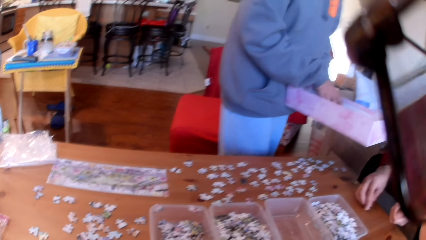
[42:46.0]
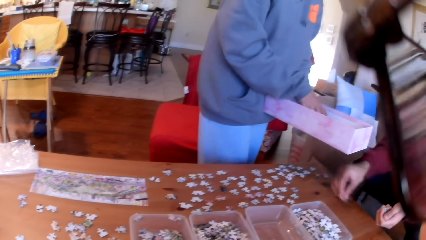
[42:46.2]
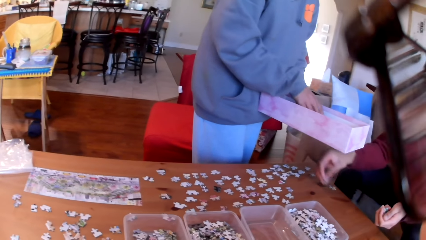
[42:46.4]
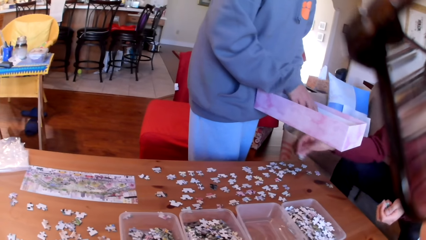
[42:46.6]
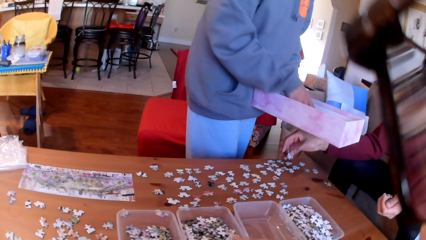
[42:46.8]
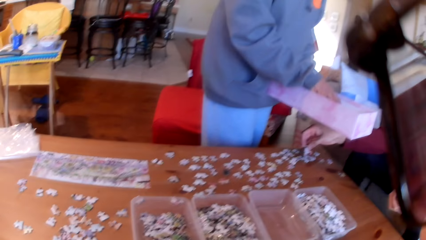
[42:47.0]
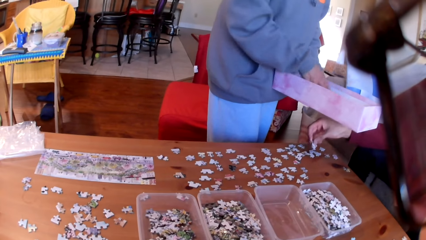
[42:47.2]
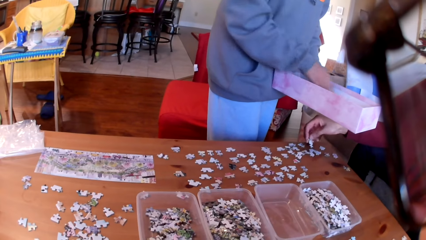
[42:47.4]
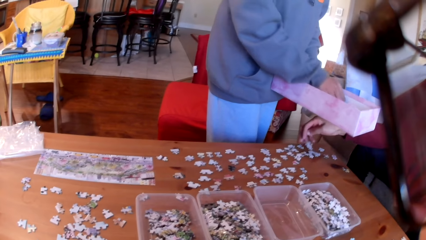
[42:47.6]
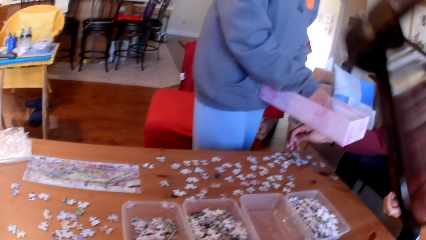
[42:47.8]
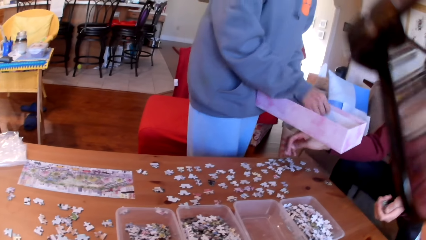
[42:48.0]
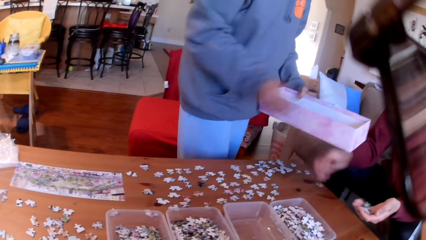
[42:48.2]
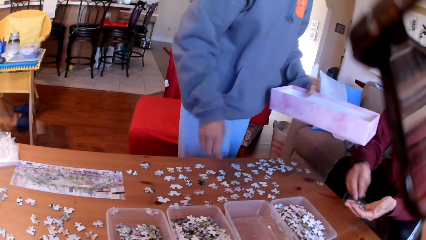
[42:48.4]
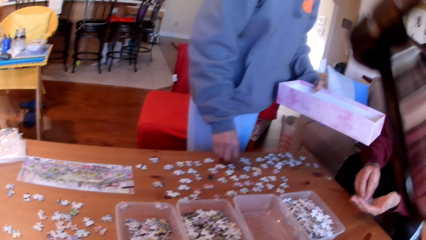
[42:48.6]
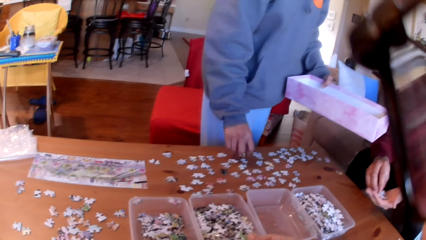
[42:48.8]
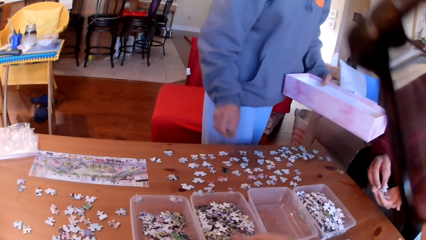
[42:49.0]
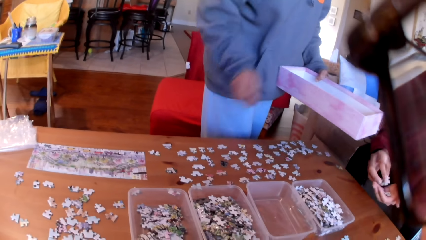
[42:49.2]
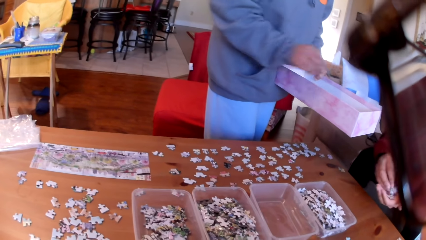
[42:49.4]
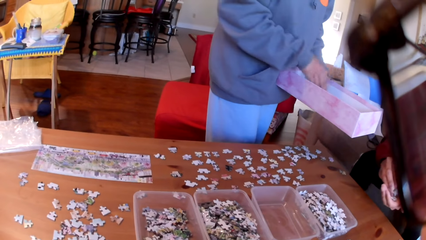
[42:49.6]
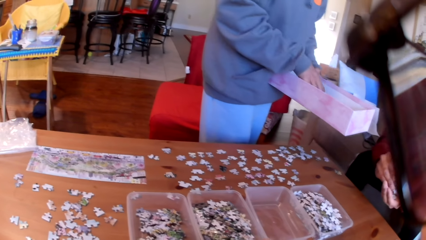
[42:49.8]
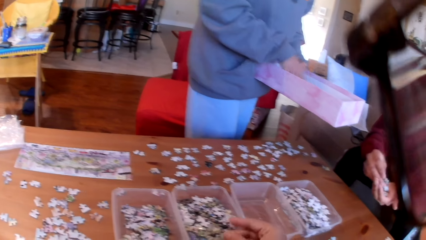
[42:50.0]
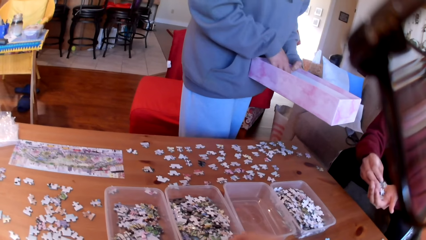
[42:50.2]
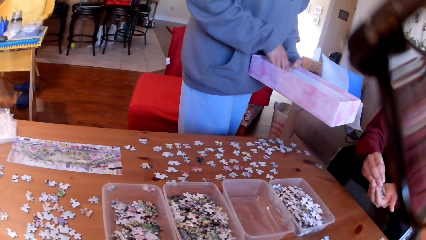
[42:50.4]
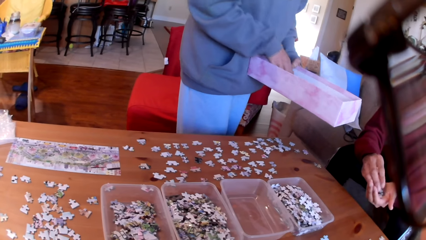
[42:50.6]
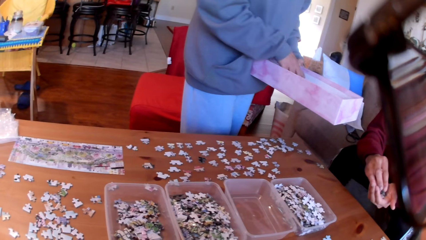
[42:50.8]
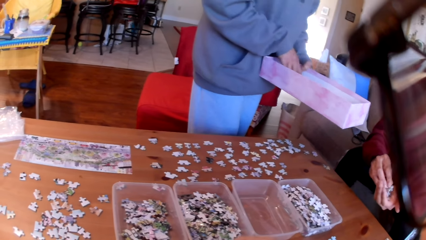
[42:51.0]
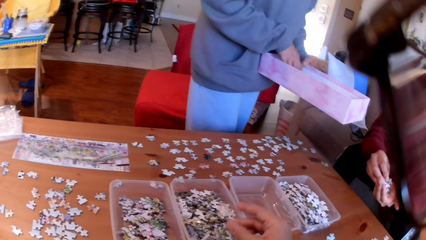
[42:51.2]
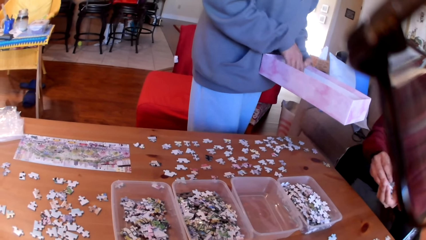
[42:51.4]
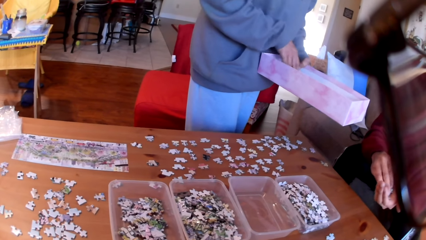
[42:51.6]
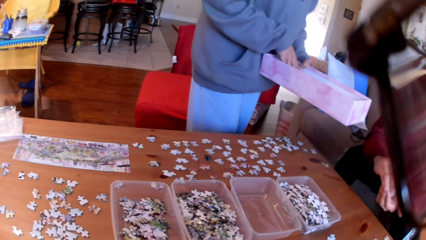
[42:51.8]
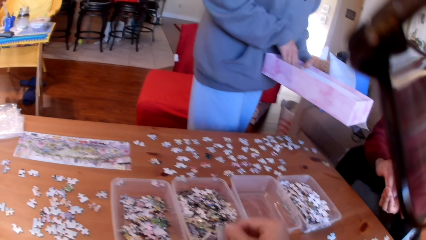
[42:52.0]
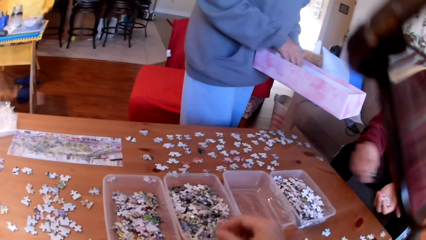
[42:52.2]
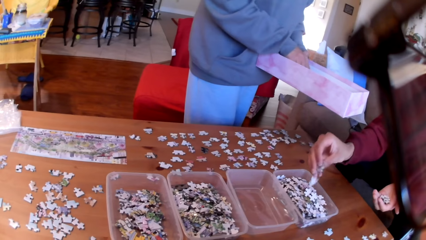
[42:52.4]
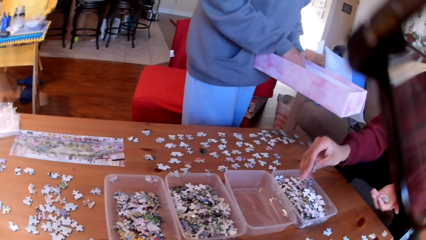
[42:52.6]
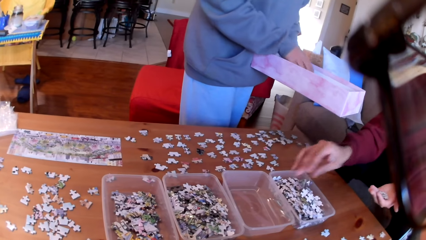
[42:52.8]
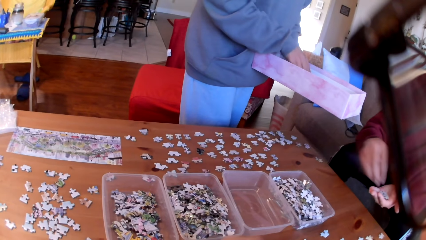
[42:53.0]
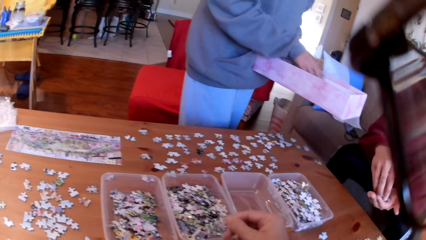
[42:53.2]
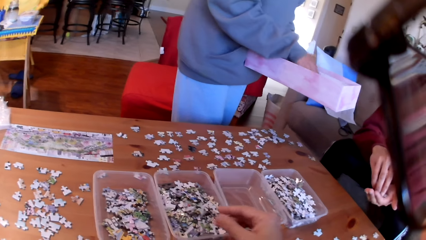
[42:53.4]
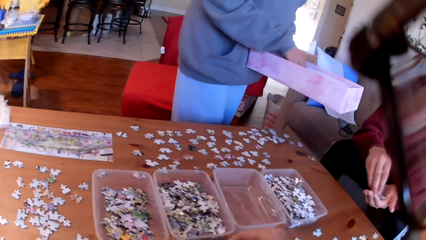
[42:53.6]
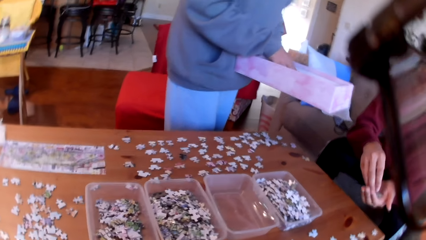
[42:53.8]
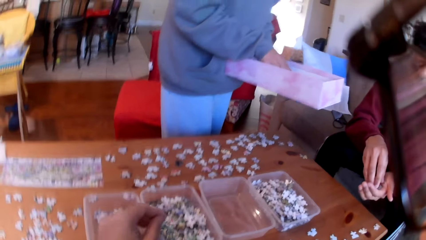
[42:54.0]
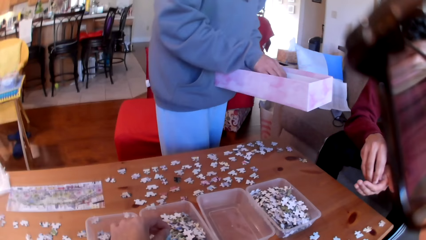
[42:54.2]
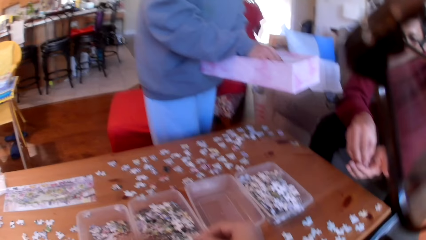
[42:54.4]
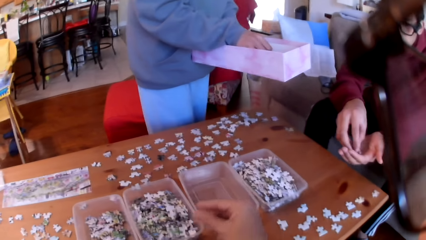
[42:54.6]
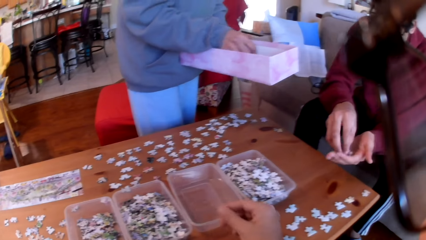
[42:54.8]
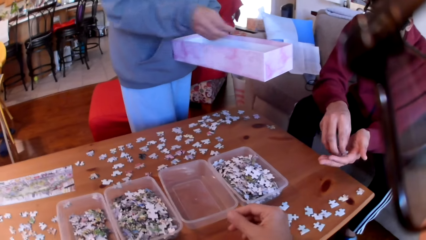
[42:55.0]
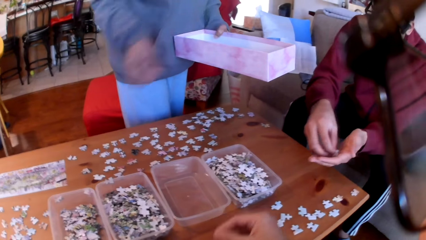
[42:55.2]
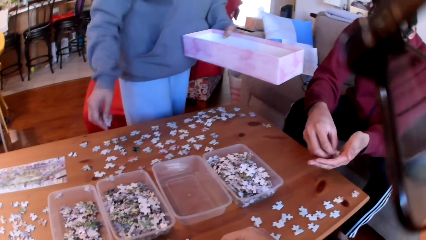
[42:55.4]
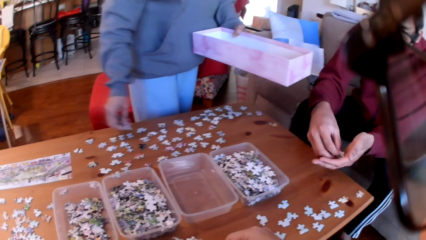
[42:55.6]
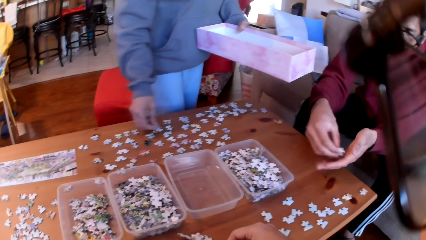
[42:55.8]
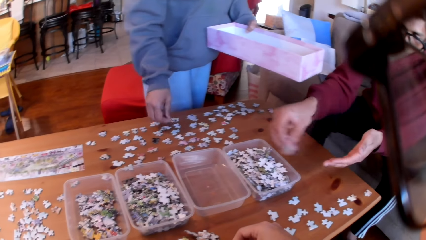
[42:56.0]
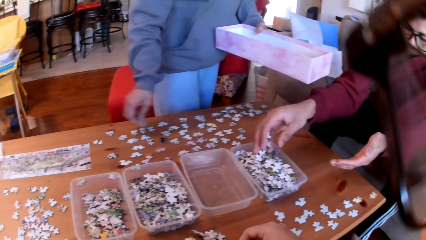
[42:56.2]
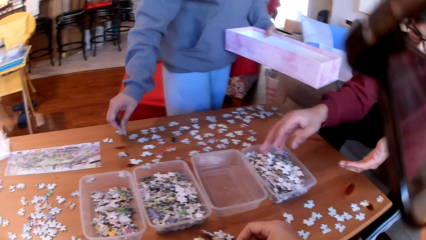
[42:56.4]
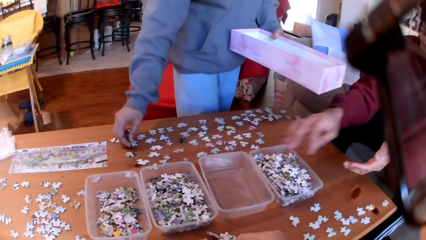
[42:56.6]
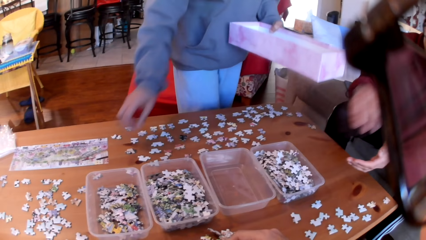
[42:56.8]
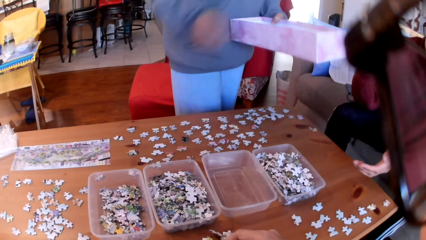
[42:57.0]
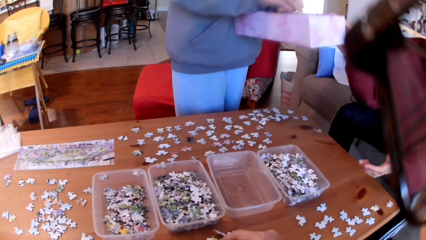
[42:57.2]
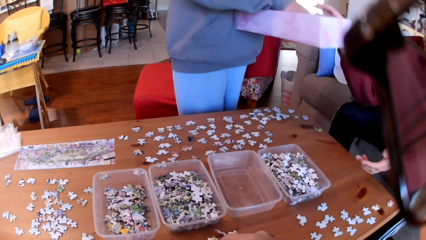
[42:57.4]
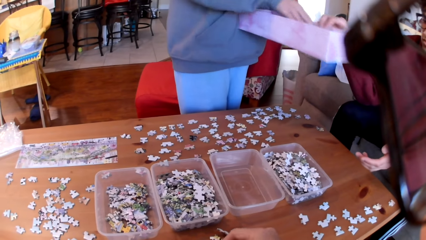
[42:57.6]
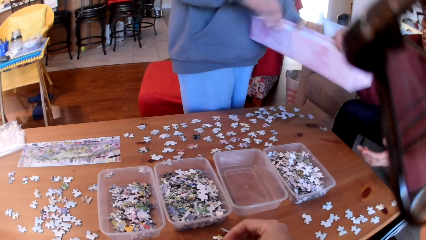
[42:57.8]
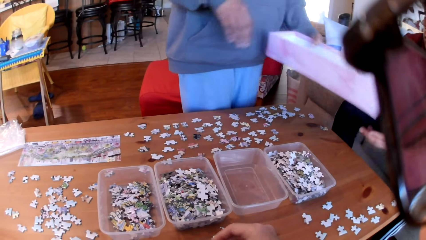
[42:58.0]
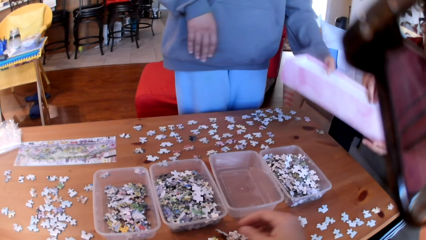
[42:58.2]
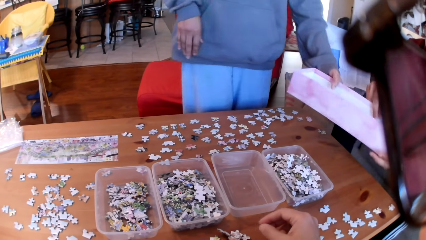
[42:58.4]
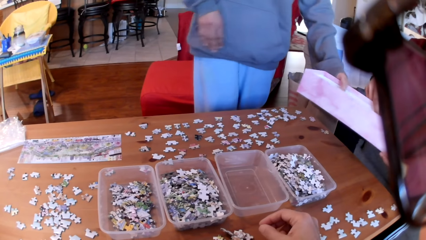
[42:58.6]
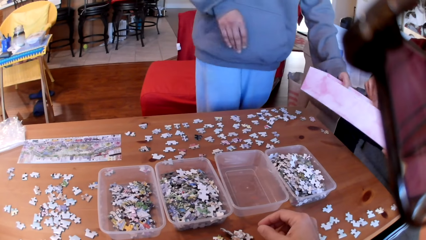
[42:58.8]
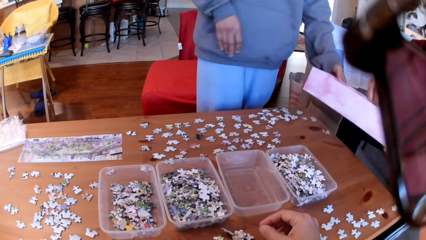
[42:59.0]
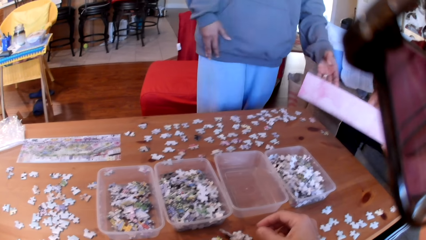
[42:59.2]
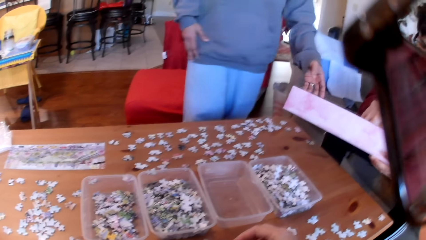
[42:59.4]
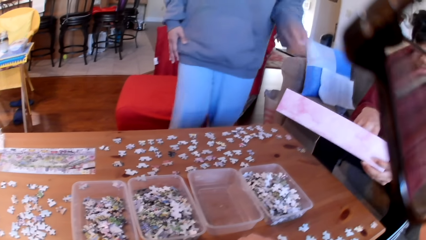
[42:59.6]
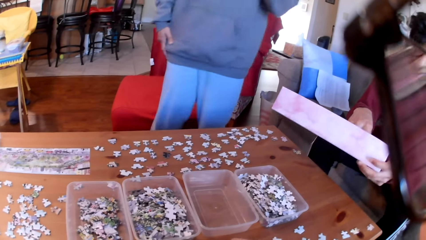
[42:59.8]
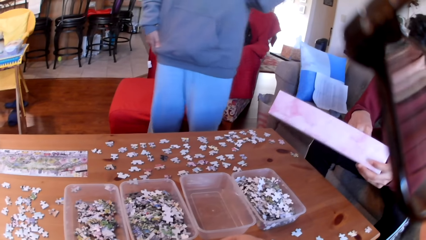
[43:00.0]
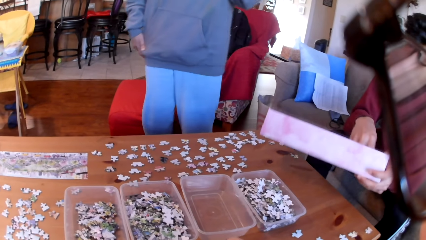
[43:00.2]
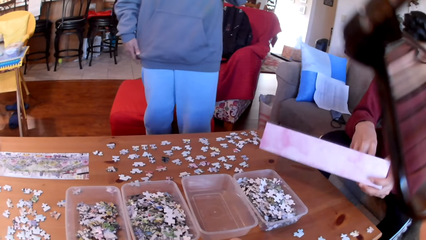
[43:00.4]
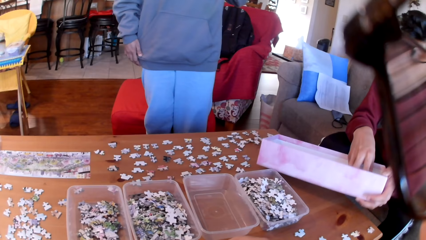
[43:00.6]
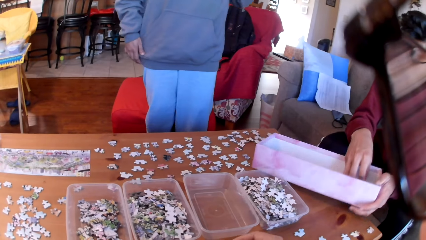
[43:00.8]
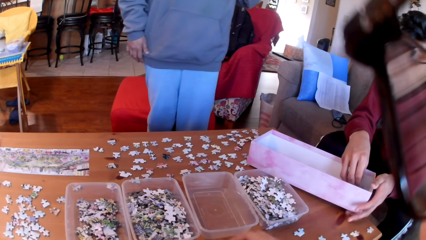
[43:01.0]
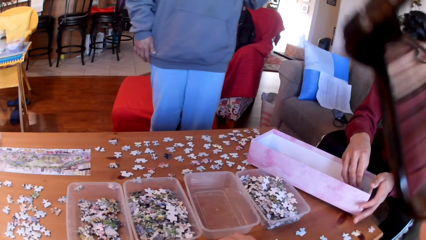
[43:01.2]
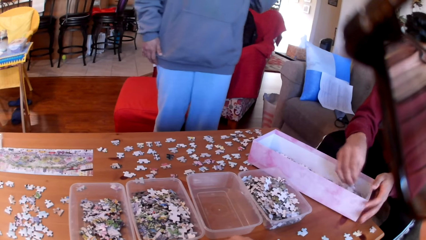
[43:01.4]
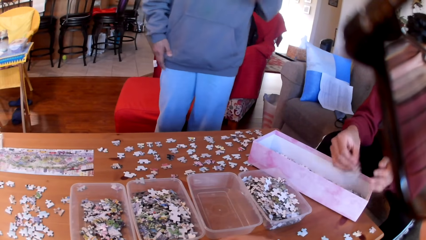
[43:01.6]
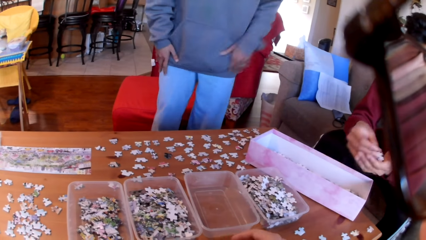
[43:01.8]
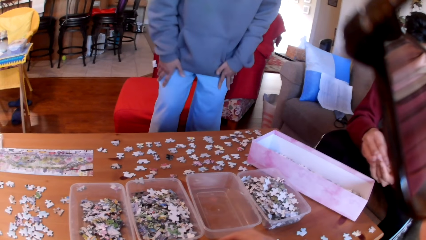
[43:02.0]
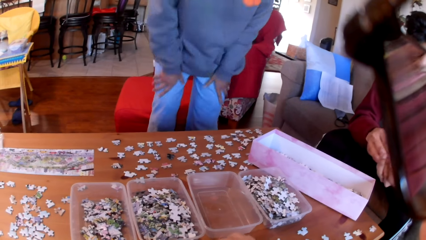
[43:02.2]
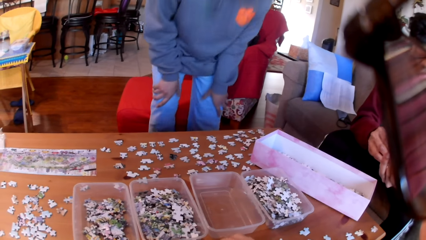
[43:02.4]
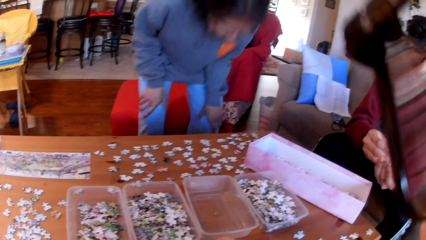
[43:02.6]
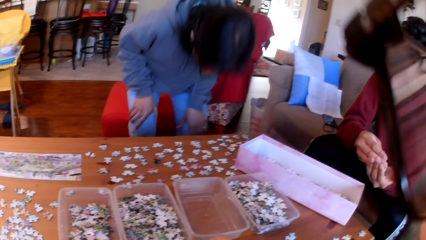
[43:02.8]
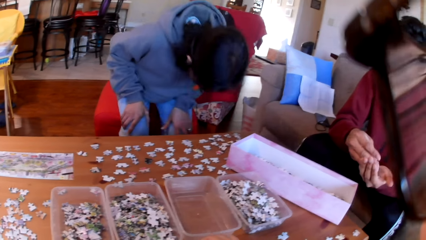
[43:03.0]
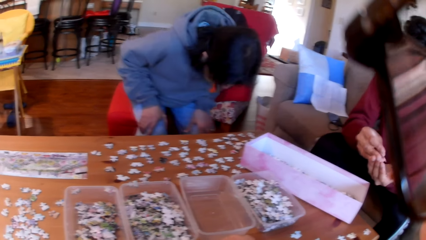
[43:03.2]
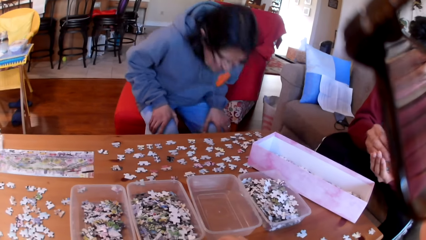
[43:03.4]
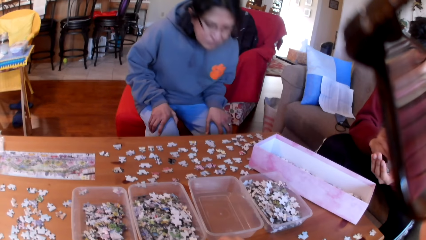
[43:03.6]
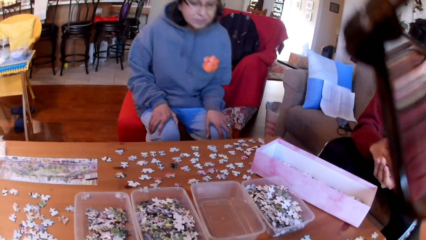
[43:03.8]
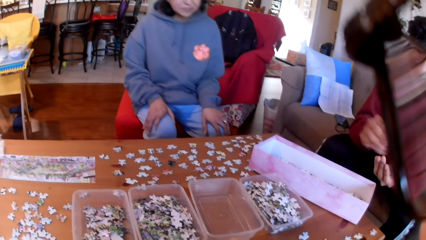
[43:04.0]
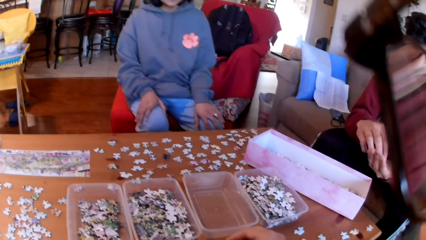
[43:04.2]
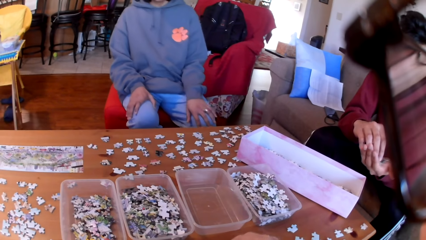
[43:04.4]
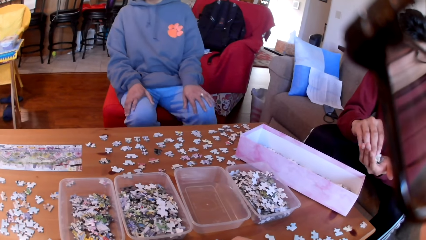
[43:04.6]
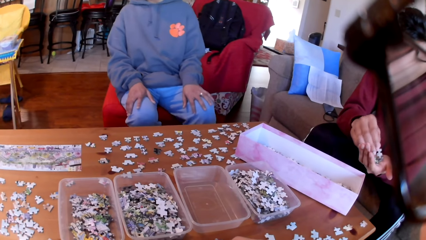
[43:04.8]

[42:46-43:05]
A man takes a puzzle. A woman picks the puzzles in a tin. The man arranges the puzzles on the table. The woman puts a puzzle on the table. The camera wearer puts a puzzle in the tin. The man takes the puzzles. The camera wearer puts a puzzle in the tin. They put the puzzles in the tin. The man puts puzzles in the tin. The camera wearer puts a puzzle in the tin. The man takes puzzles. The camera wearer puts a puzzle on the table. The woman arranges the puzzles on the table. The woman moves a hand on the table. The man puts a puzzle in the tin. The woman takes puzzles. The camera wearer puts a puzzle in the tin. The woman gives the camera wearer the puzzle box. The man takes puzzles. The camera wearer arranges the puzzles. The woman sits on a foot stool. The man takes puzzles.
